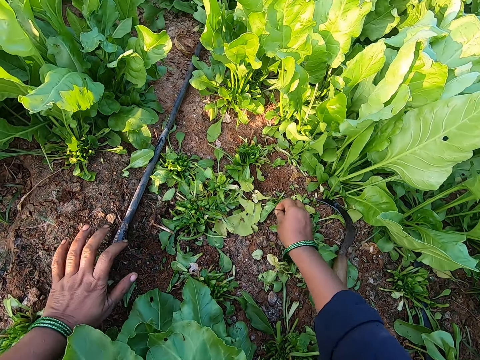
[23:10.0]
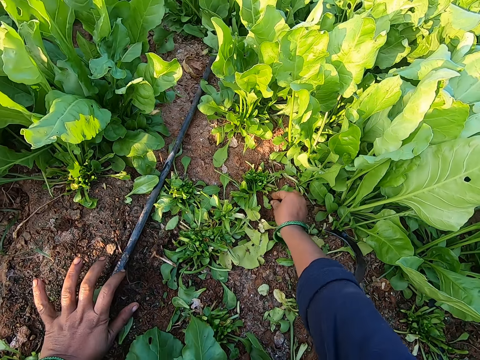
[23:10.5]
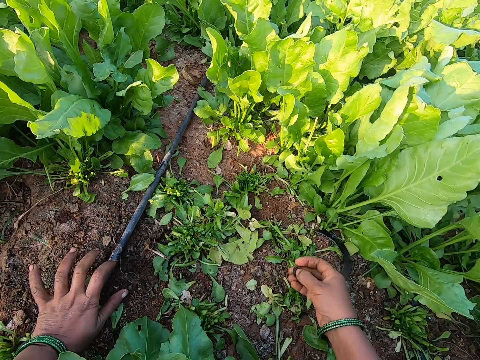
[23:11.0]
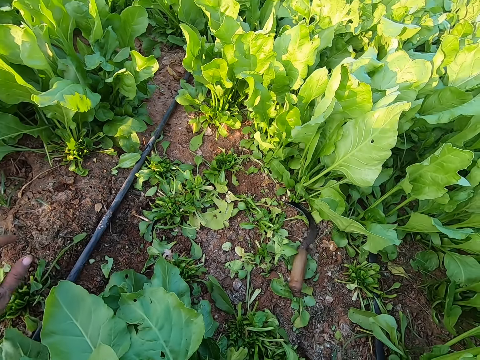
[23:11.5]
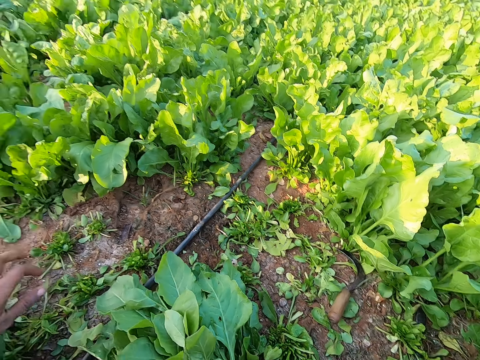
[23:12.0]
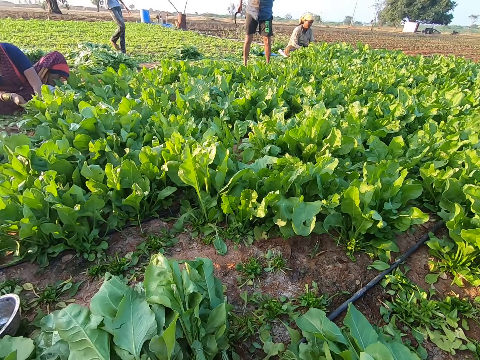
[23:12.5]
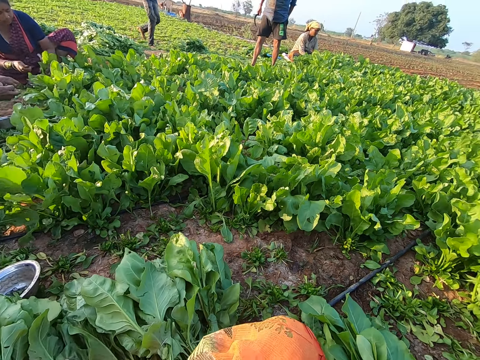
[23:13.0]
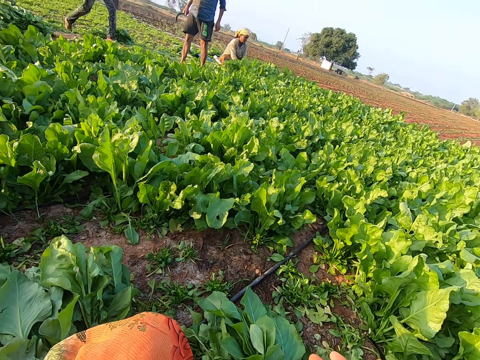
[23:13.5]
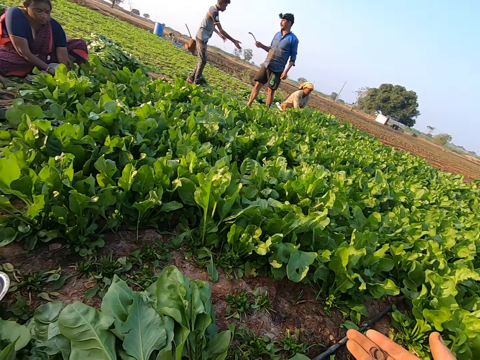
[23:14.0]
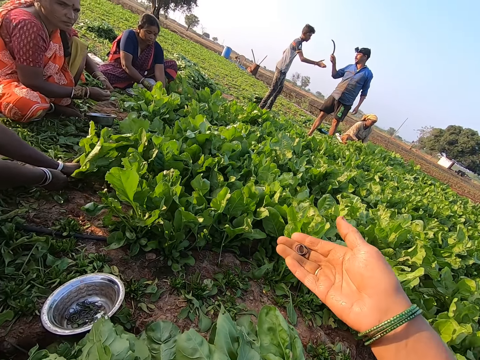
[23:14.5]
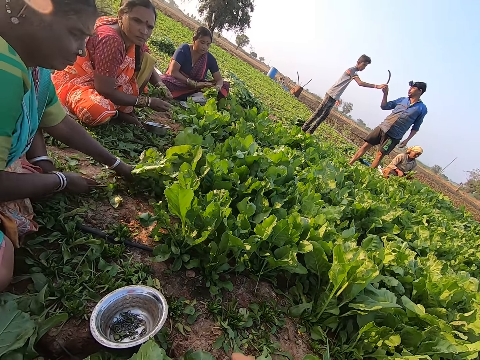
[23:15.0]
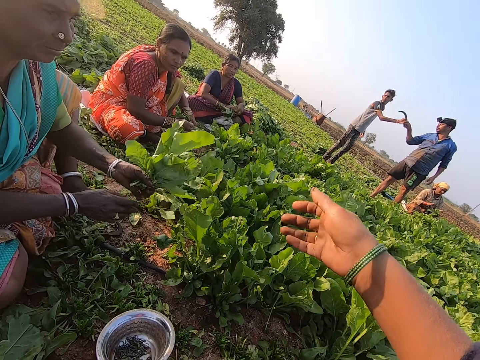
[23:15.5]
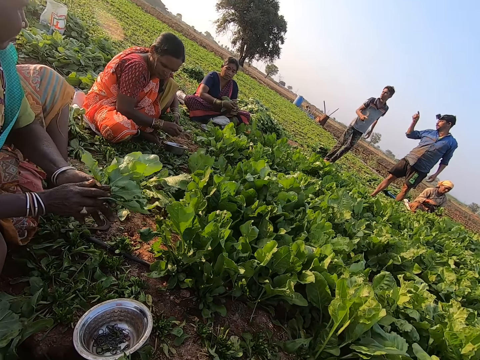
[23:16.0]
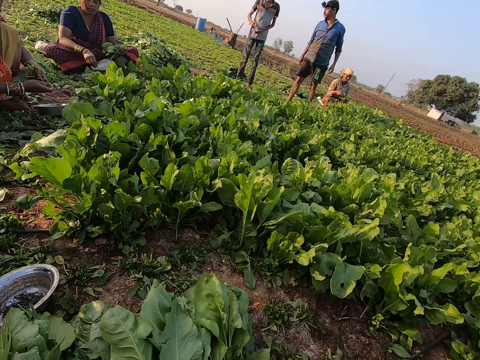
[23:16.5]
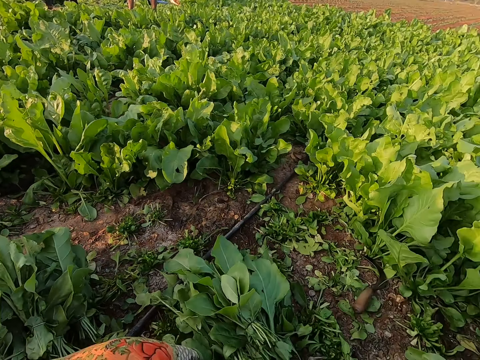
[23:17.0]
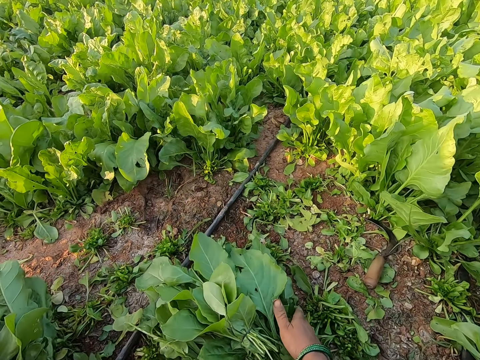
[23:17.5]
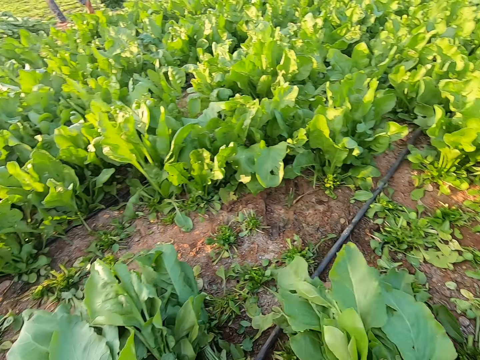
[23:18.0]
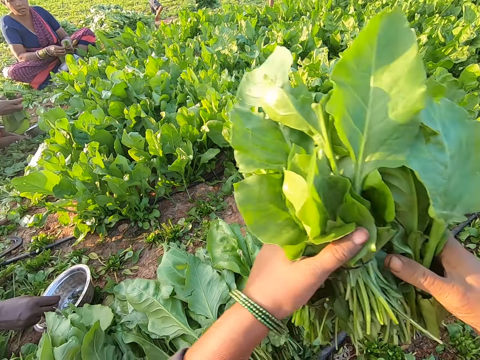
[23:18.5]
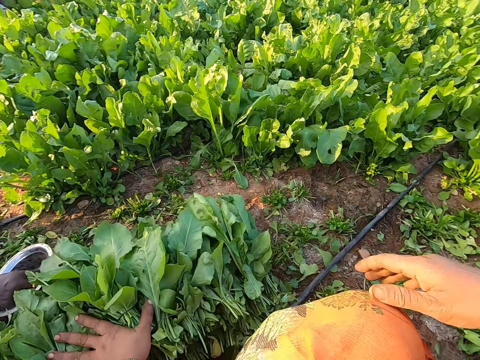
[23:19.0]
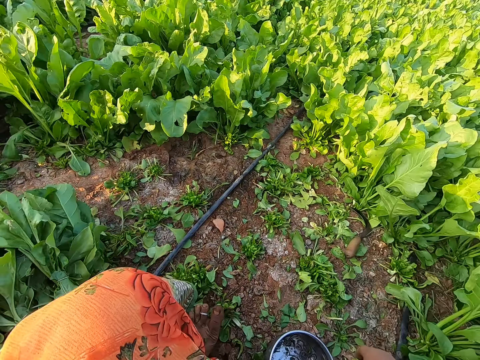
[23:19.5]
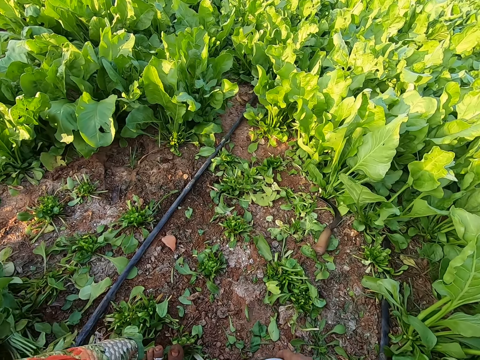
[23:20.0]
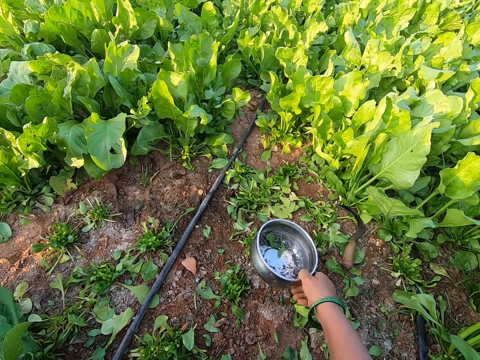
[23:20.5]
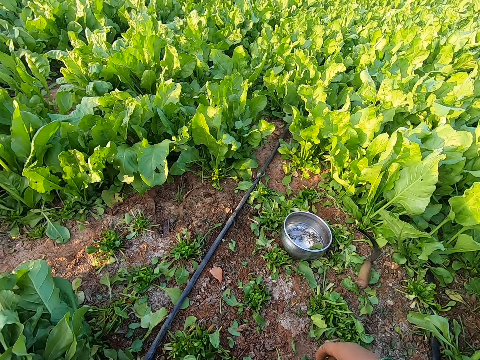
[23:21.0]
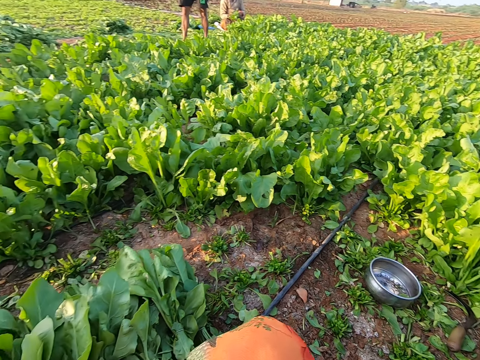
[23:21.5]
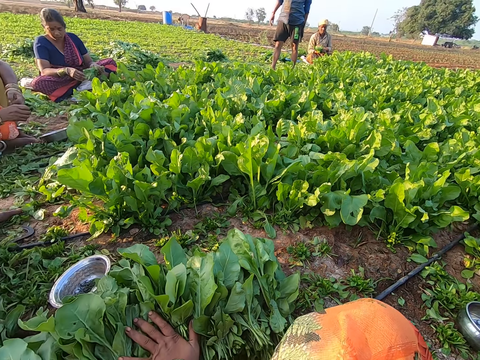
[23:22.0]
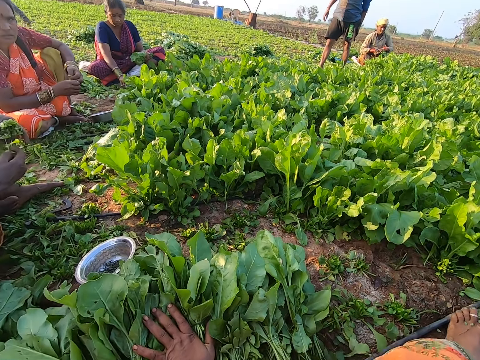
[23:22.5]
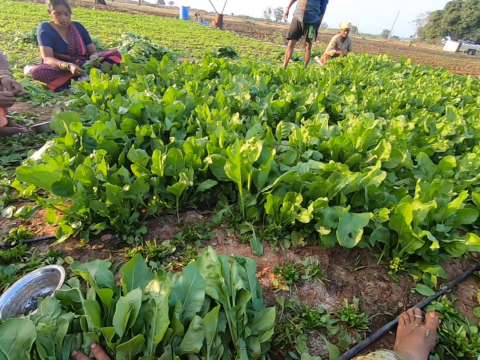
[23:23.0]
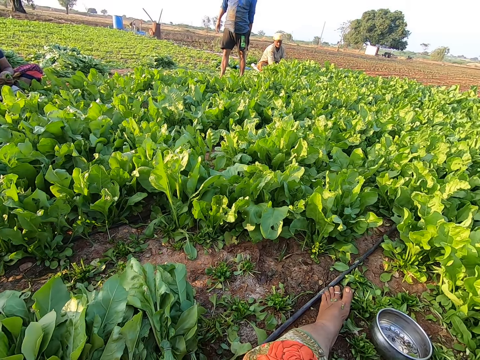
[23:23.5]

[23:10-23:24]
The camera wearer moves both hands. He picks some rubber bands from the ground with his right hand. He moves both hands, pulls back both hands and looks around. He lifts the right hand. He interacts with a woman, another woman and a third woman. He throws the rubber band towards the women. He pulls back the right hand and looks around. He holds the spinach. He carries the spinach leaves from the ground with both hands. He drops the spinach leaves on some spinach leaves on the ground. He moves a plate on the ground with his right hand. He moves both hands and looks around. He drops the bowl with rubber bands. He pulls back the right hand and looks around.

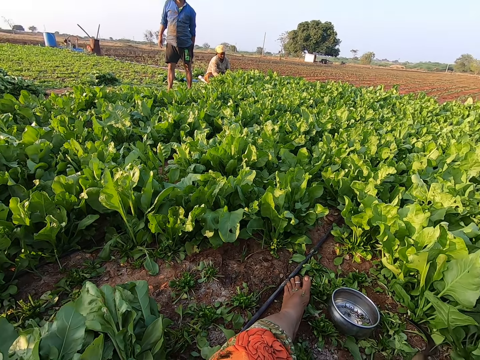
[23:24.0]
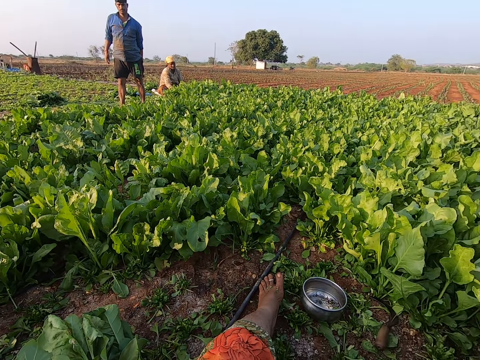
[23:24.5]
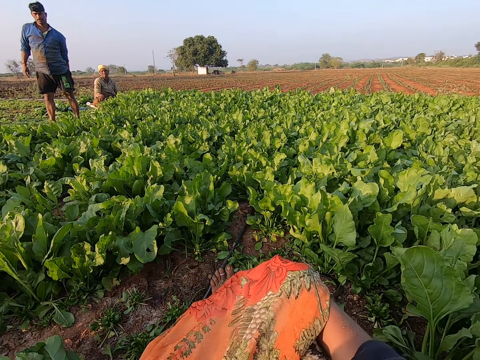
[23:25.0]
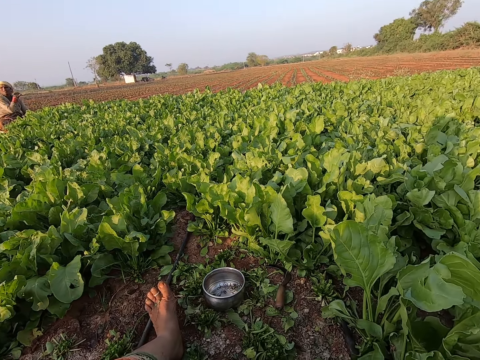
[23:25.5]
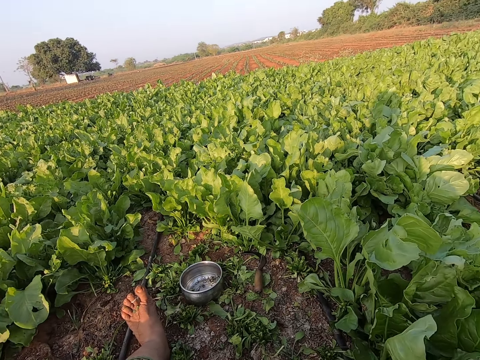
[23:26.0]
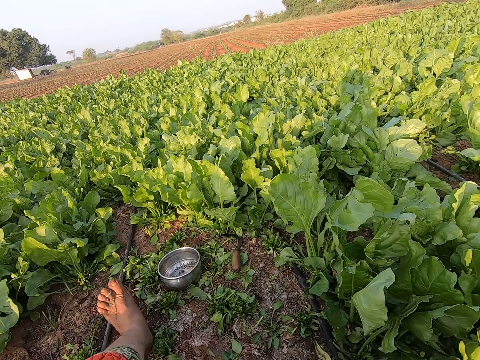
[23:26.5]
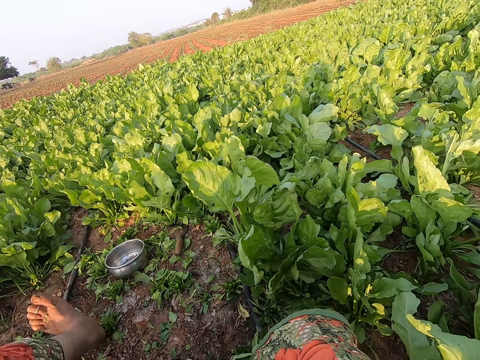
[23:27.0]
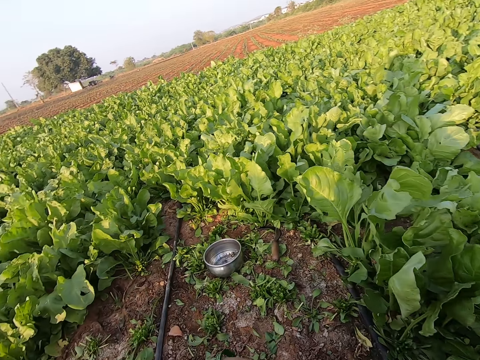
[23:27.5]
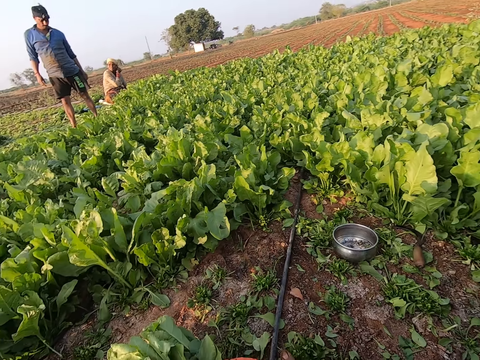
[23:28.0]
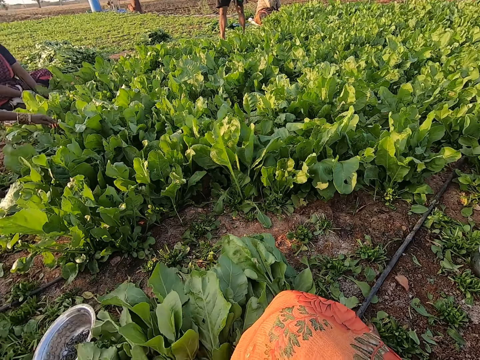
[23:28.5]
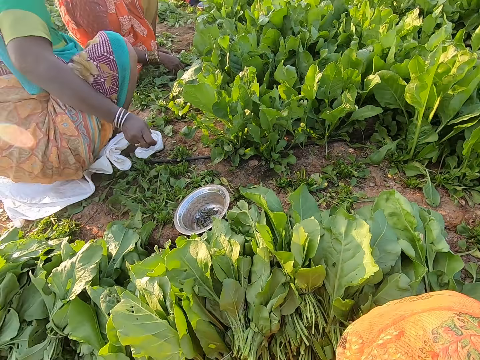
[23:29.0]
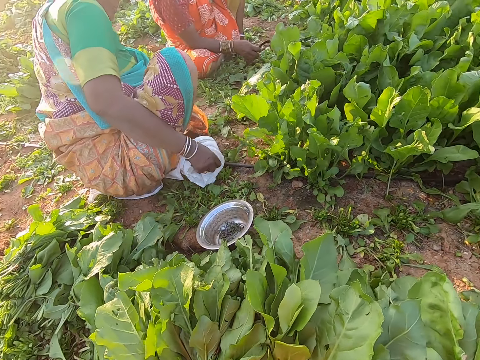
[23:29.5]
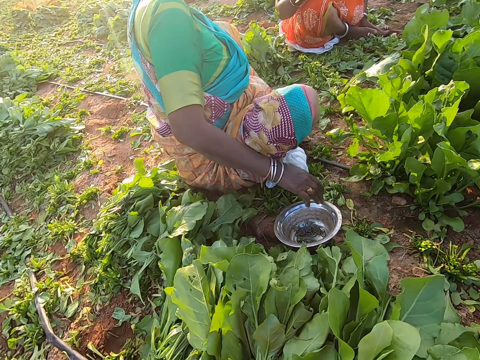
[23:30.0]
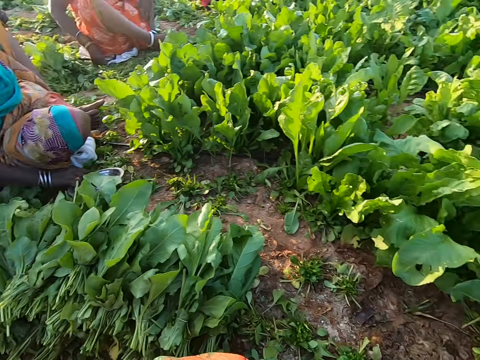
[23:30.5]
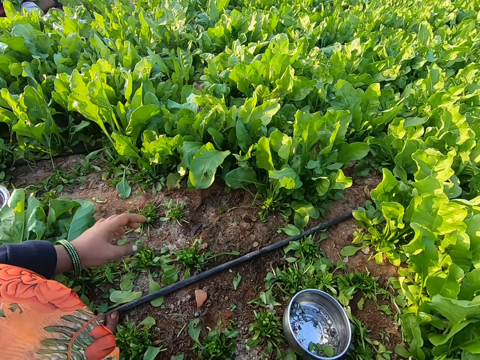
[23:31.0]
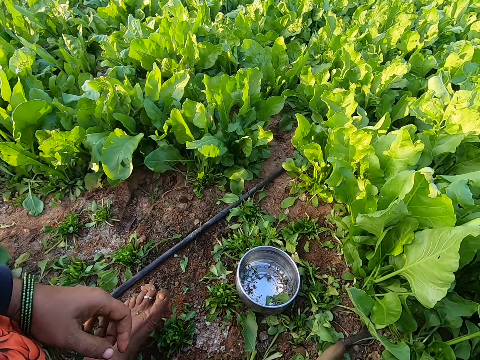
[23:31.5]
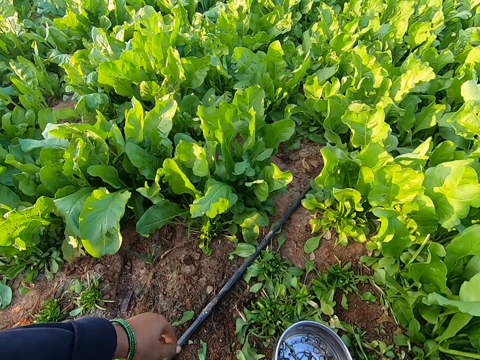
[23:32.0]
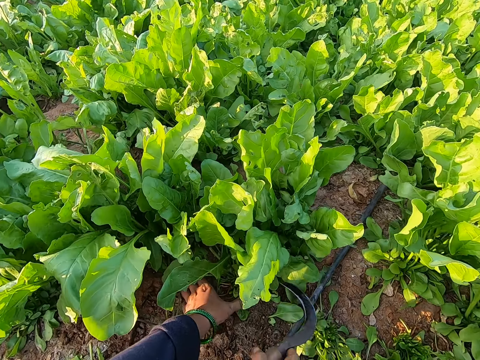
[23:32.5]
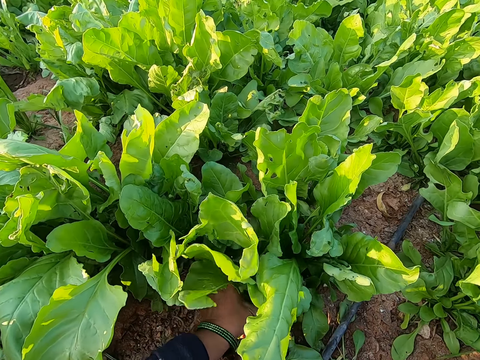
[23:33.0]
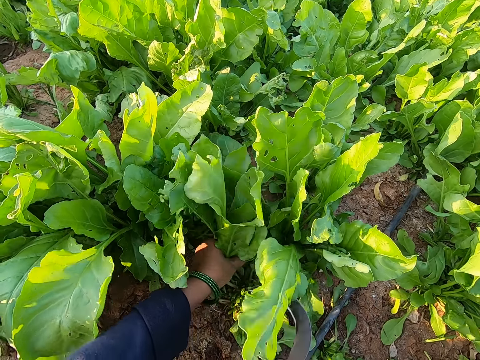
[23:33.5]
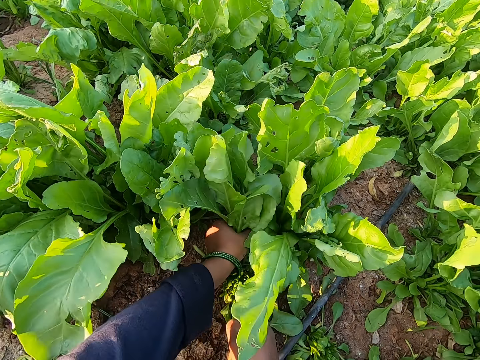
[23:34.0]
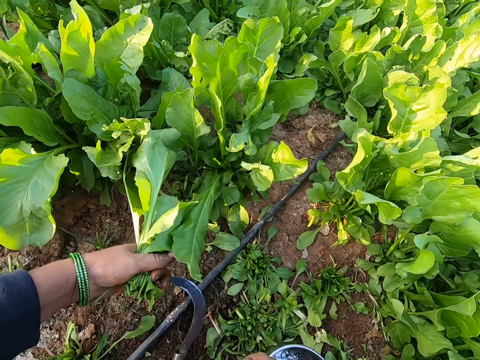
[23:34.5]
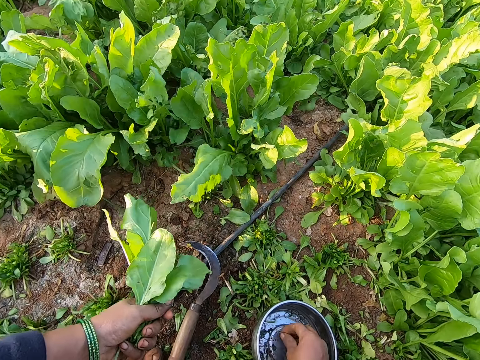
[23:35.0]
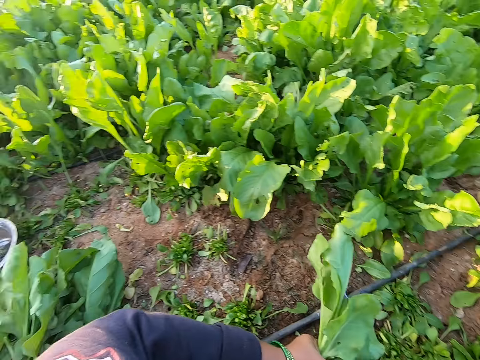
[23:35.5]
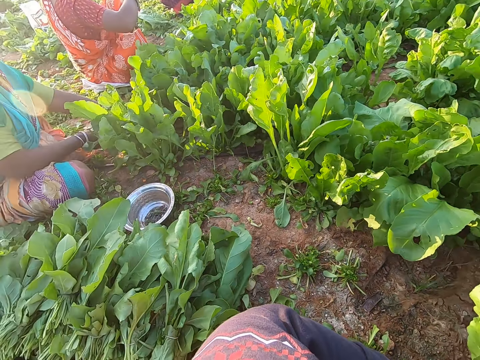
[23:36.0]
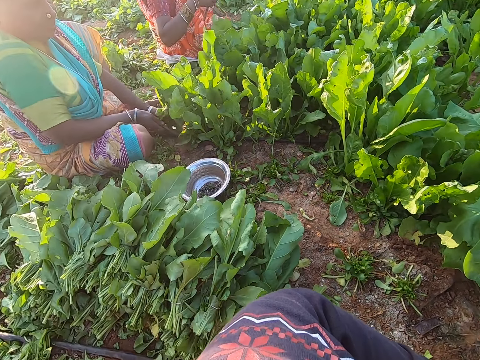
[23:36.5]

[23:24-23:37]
The camera wearer stretches the left leg. She looks around. She pulls her cloth. She looks around. She pulls back the left leg. She looks around. She moves the left hand. She looks around. She holds some spinach leaves with her left hand. She moves both hands. She cuts the spinach leaves with the pruning knife in her right hand. She drops the pruning knife in her right hand on the ground. She lifts the spinach. She picks a rubber band from the plate with her right hand. She bonds the spinach leaves with the rubber band in her right hand. She looks around.
